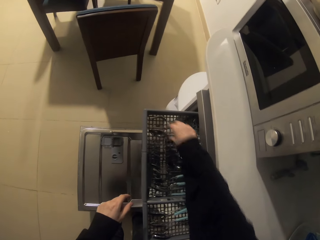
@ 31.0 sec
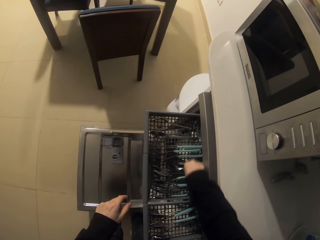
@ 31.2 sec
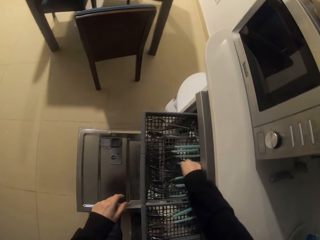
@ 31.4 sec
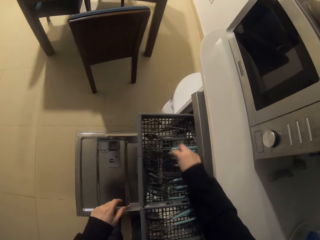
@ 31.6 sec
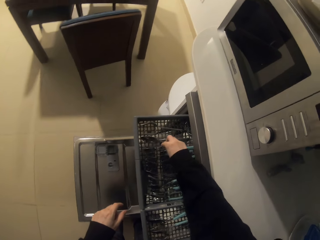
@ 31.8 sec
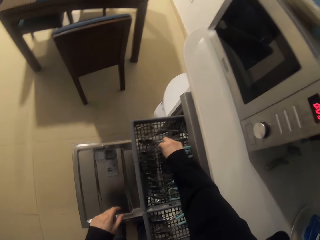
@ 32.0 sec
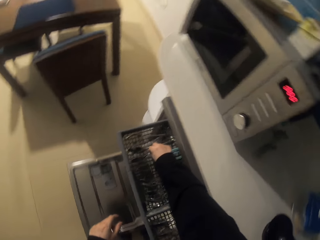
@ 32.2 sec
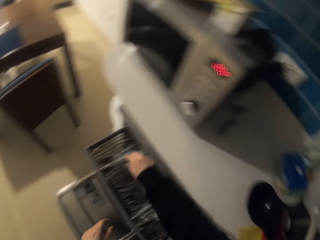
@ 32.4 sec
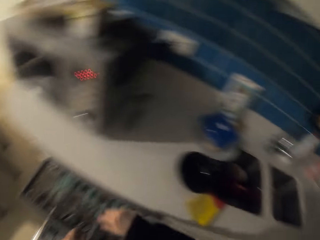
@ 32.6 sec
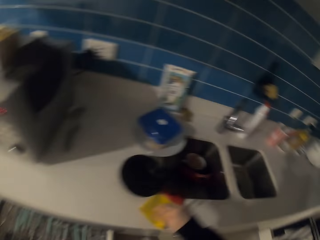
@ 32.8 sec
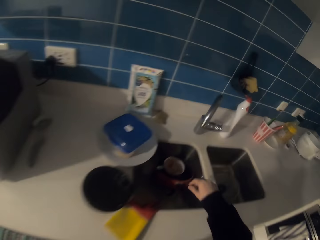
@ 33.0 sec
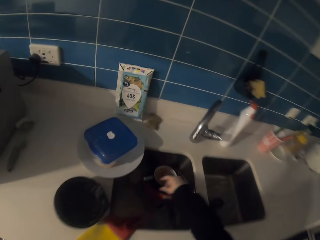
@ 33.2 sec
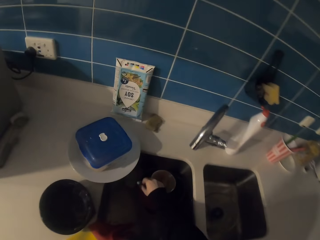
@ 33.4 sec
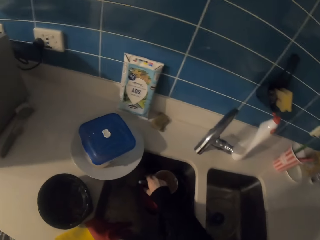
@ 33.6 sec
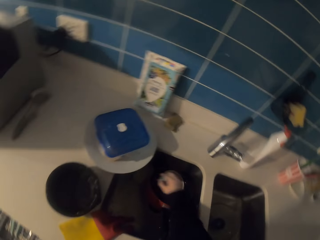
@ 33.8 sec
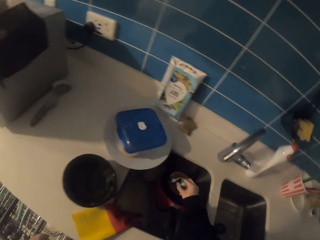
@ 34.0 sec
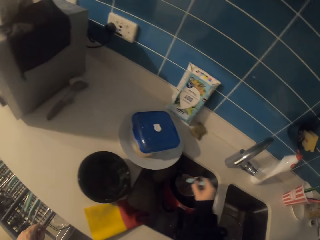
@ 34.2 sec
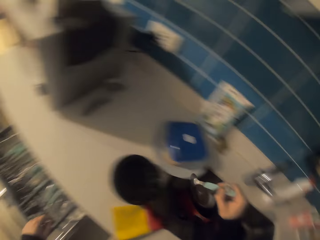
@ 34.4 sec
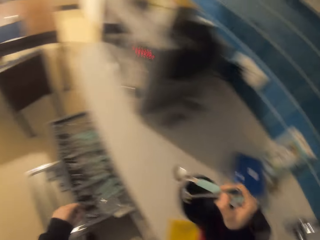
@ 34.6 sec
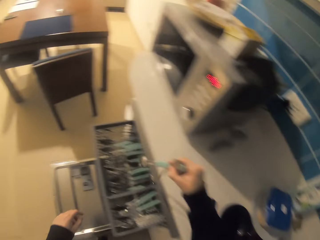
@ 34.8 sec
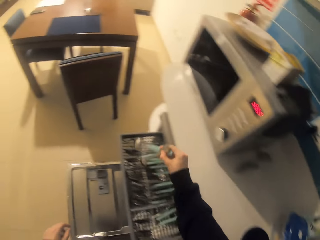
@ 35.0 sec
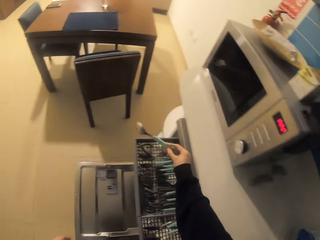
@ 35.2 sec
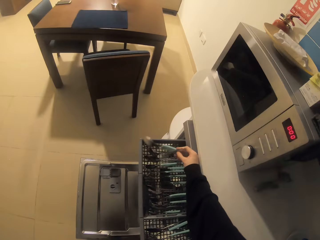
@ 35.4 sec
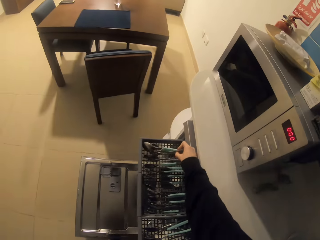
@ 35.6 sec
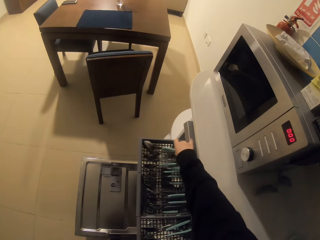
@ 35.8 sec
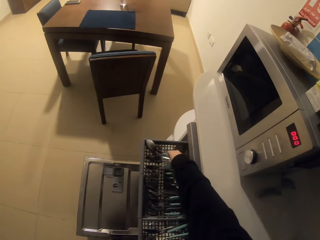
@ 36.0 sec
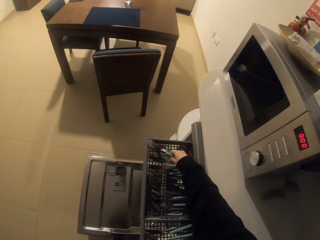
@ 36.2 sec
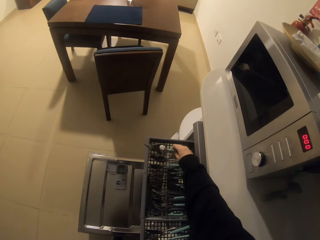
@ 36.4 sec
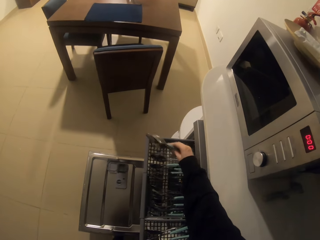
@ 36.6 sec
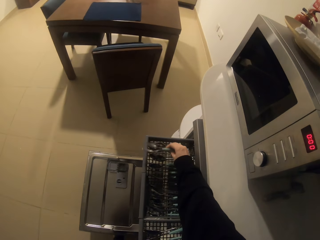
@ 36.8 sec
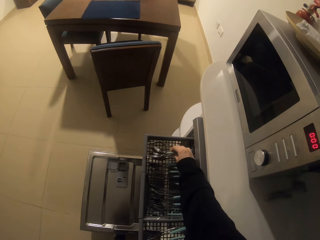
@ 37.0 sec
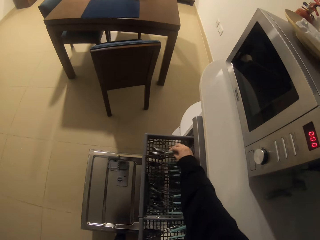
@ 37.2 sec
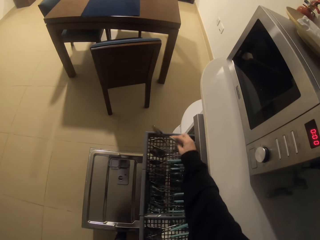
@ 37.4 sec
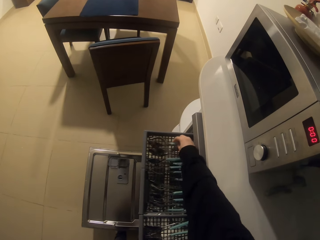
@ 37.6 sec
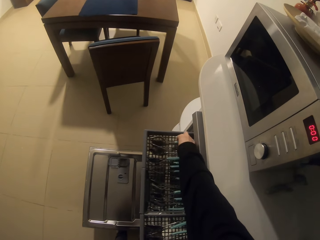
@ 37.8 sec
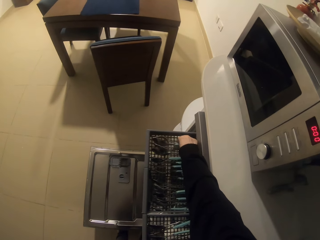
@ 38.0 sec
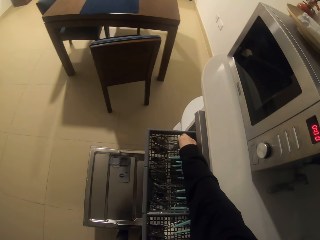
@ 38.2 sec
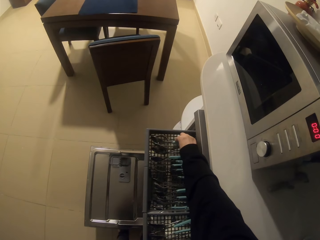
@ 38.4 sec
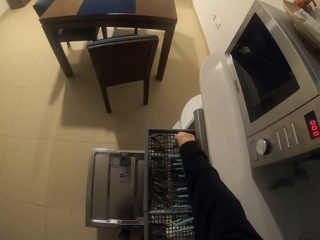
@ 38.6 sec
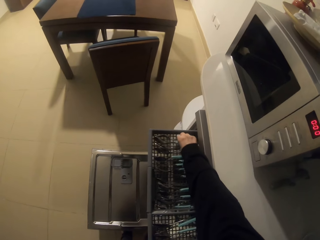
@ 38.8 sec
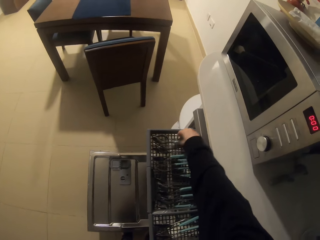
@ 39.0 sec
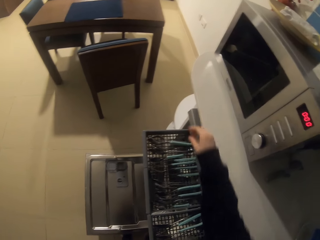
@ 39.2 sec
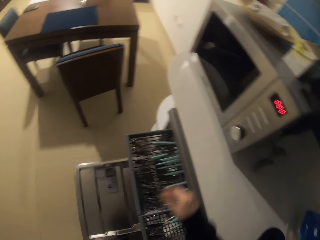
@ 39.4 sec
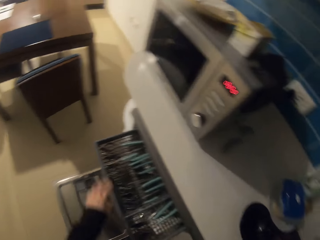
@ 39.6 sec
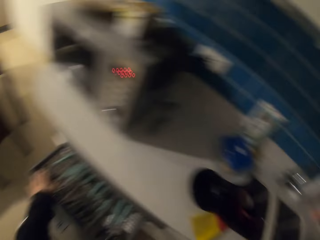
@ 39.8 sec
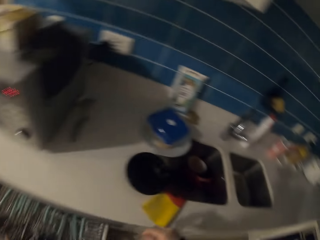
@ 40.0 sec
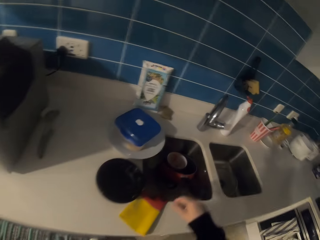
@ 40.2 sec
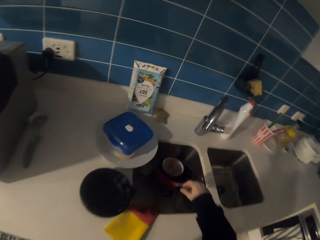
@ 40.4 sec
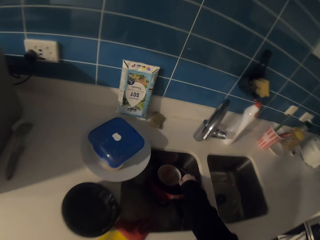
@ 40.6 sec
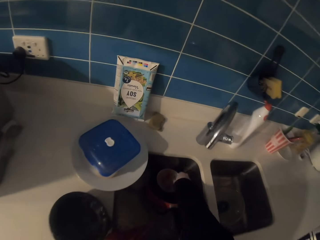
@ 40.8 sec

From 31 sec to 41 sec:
The camera wearer picks up spoons. They arrange the spoons on the tray.

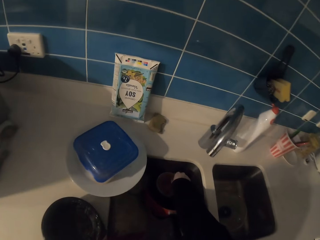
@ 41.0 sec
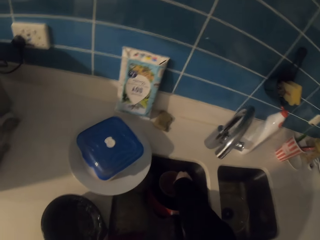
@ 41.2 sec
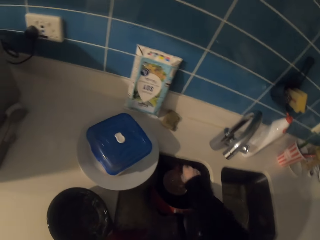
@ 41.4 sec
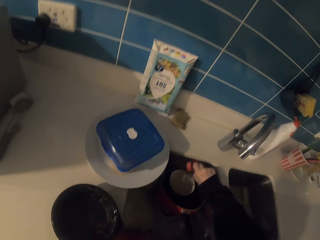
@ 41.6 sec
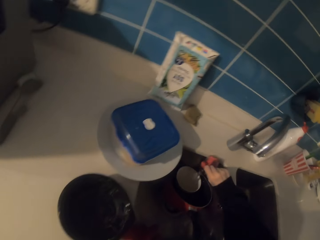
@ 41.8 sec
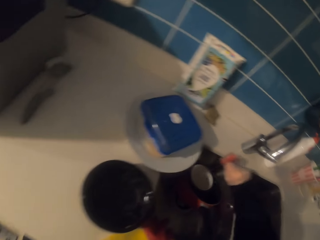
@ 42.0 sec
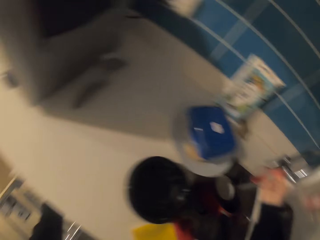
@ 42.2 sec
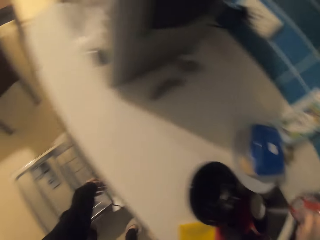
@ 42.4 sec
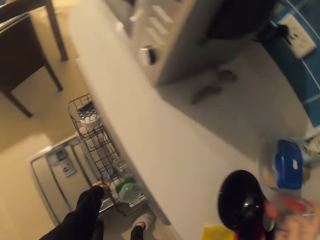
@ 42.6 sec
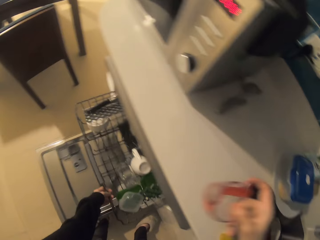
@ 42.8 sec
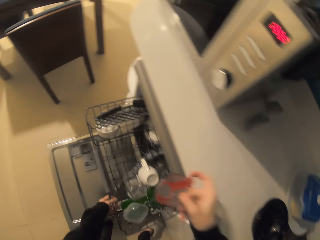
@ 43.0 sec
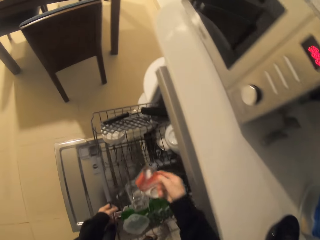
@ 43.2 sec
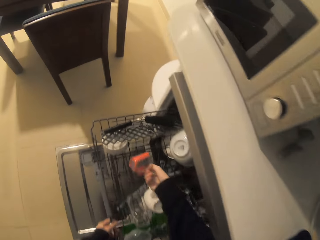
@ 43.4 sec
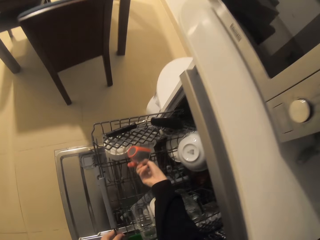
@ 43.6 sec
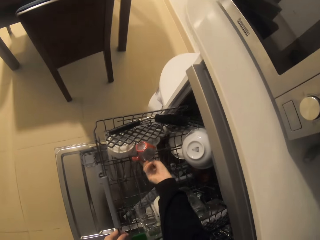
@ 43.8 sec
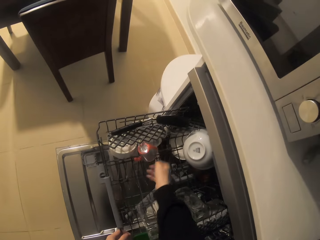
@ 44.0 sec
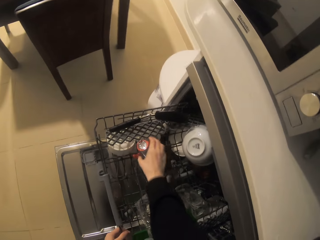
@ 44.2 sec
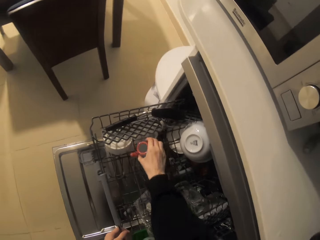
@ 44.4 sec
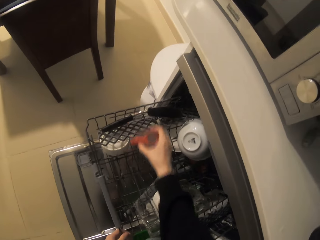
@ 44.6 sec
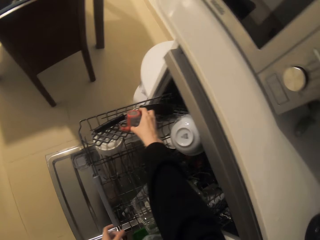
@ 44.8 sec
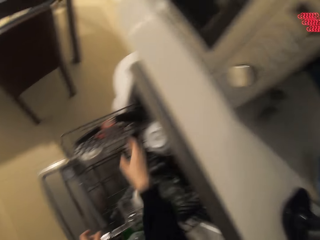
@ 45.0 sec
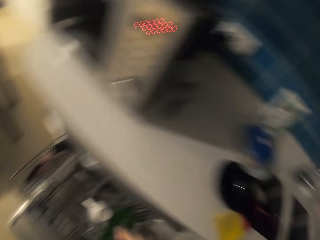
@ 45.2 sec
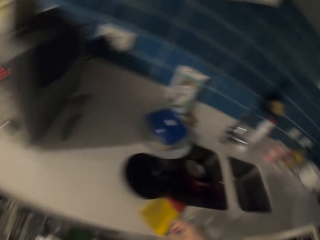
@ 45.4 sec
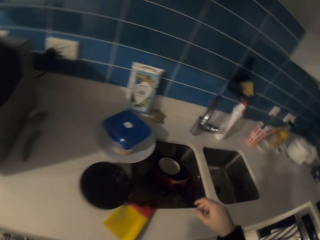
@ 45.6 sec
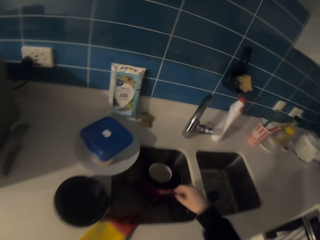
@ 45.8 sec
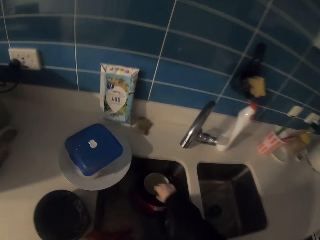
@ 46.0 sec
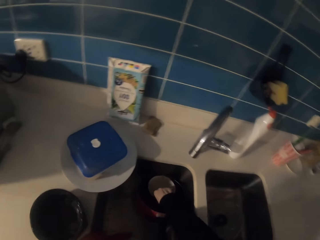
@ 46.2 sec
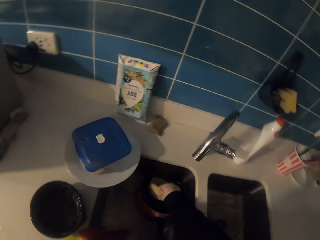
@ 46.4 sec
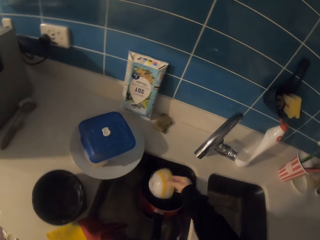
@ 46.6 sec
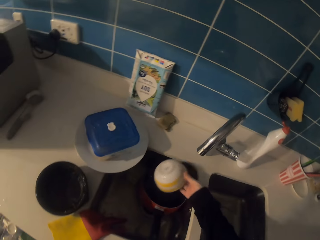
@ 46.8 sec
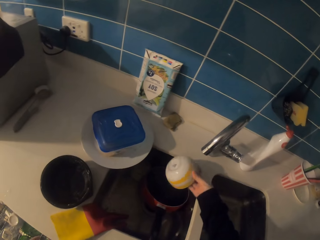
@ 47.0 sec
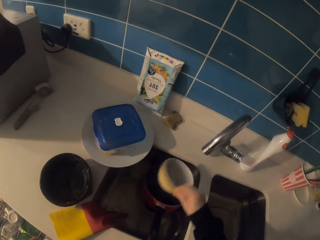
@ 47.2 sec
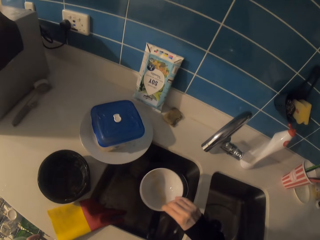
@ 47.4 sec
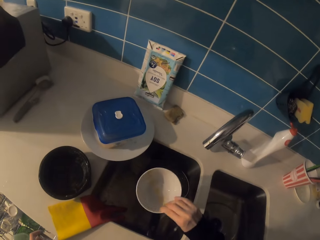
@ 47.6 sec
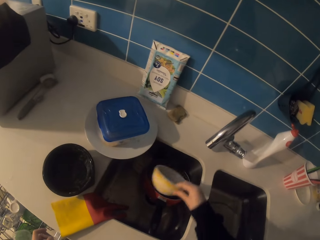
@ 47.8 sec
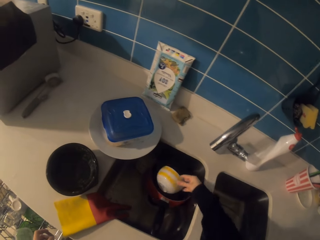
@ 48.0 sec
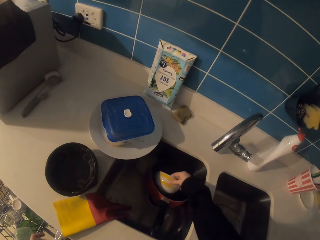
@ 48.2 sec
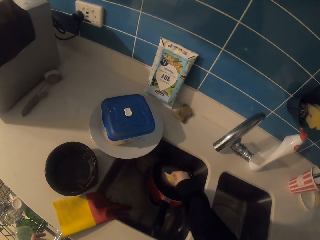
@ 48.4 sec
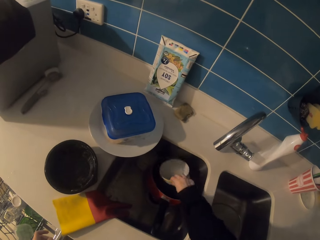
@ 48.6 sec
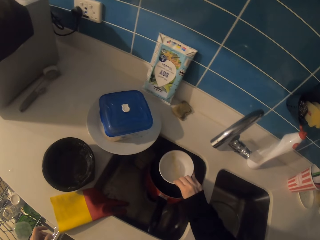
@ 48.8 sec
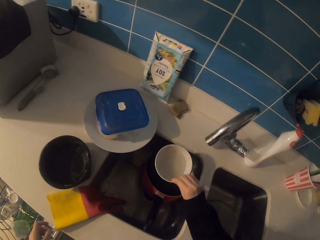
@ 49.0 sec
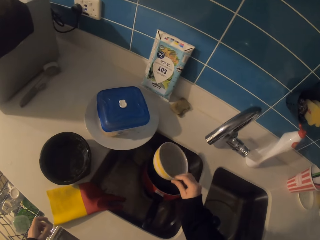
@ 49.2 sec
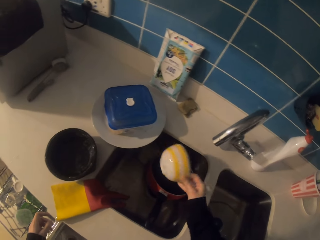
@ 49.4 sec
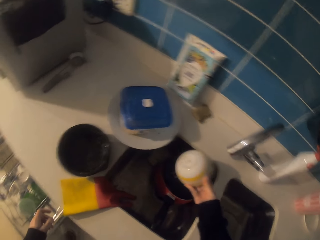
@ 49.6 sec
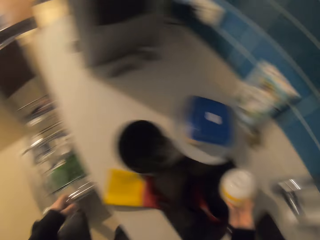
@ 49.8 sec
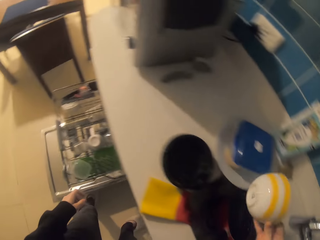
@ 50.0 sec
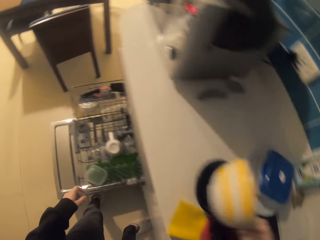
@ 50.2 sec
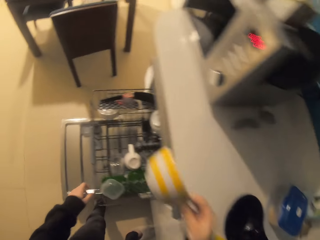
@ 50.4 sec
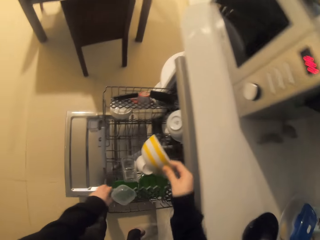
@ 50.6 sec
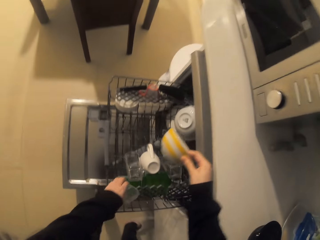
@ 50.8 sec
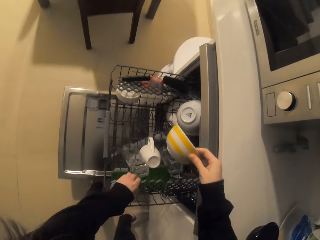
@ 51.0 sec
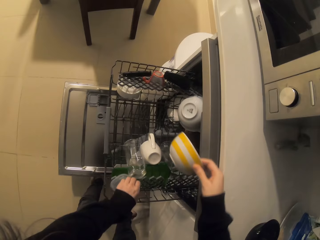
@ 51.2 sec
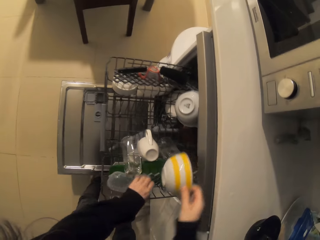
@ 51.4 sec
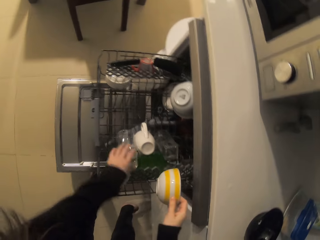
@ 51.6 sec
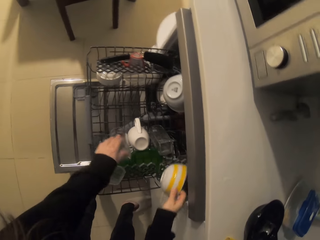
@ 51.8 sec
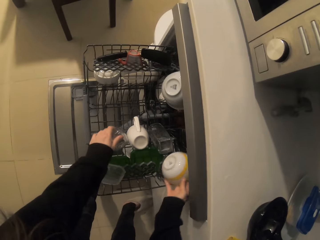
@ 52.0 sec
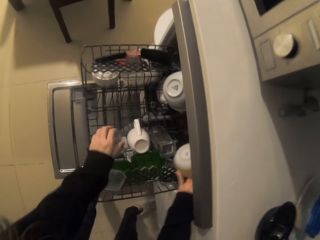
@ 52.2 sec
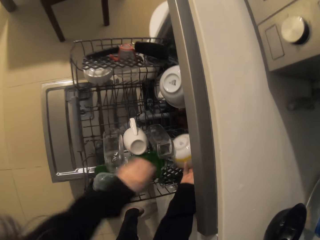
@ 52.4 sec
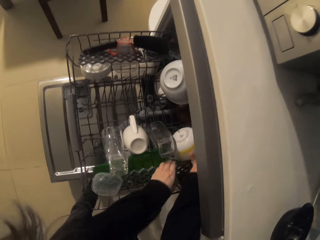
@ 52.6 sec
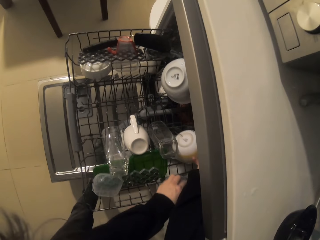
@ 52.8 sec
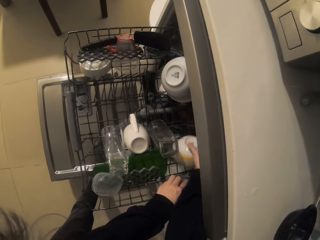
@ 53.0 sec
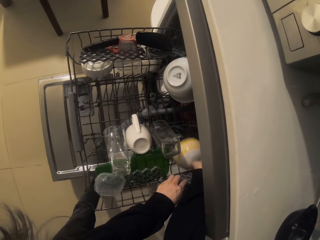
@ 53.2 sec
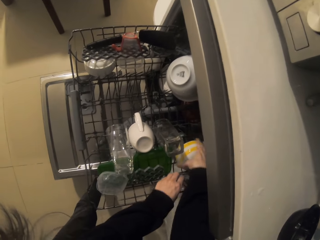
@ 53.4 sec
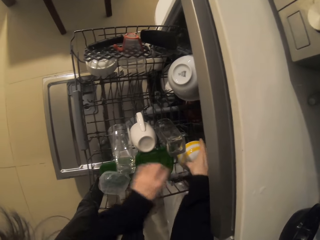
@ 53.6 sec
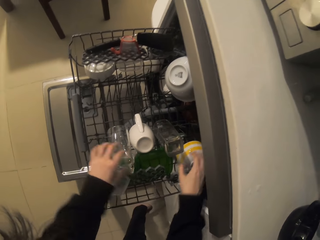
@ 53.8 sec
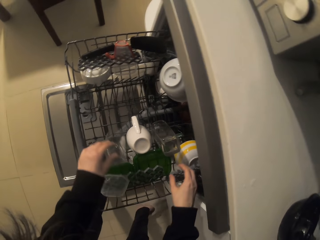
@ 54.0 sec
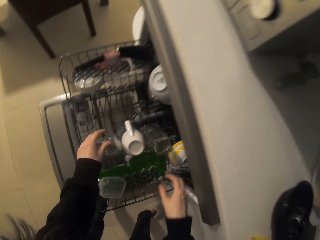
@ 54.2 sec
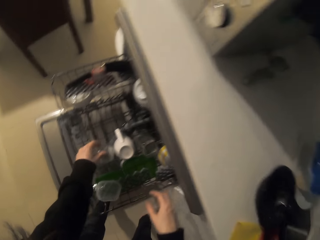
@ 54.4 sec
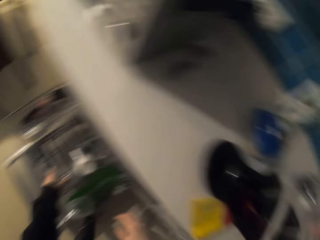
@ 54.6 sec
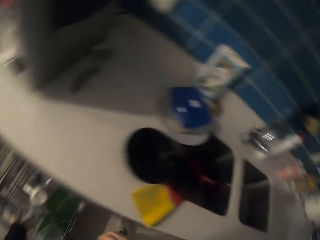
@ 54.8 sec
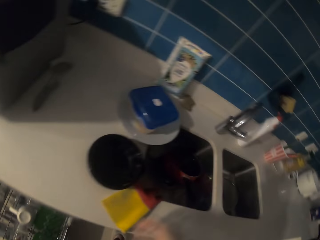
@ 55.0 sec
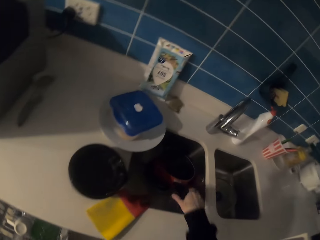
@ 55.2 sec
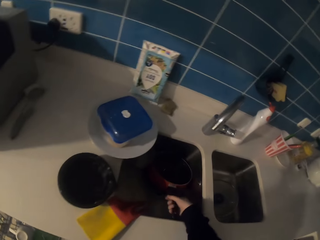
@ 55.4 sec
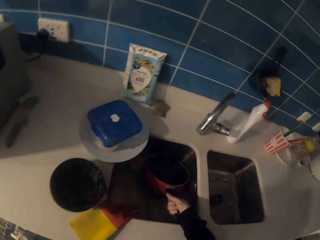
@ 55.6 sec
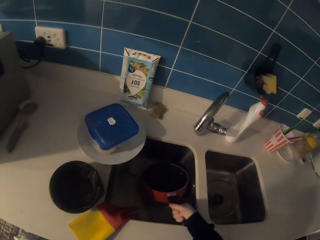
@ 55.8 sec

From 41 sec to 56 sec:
The camera wearer picks up a small plastic cup. They put the small plastic cup on the tray. They pick up a white yellow striped bowl. They rinse the bowl on the sink. They scoop water with the white yellow striped bowl and pour water from the white yellow striped bowl. They put a glass well on the tray. They put the white yellow striped bowl on the tray in the dishwasher machine. They put the glass well on the tray.
